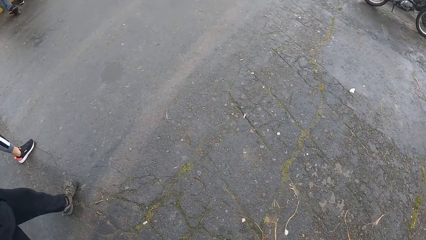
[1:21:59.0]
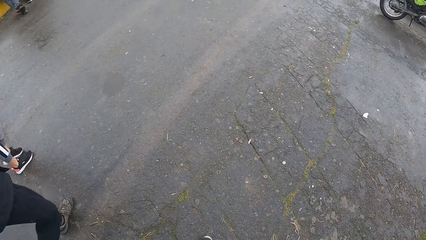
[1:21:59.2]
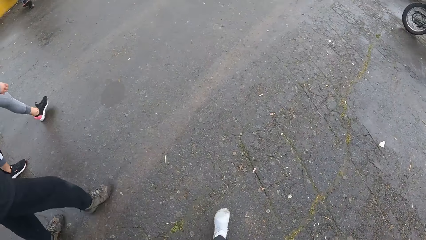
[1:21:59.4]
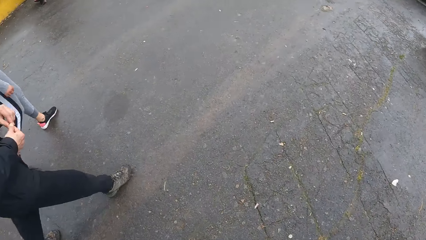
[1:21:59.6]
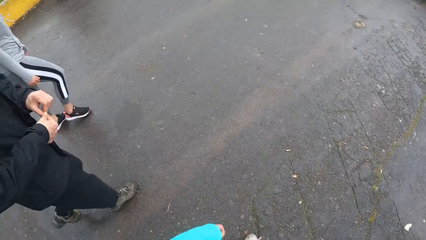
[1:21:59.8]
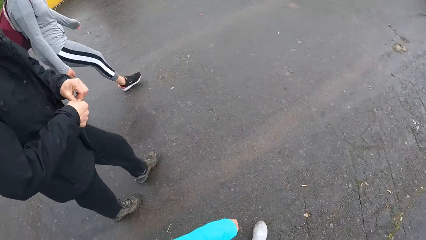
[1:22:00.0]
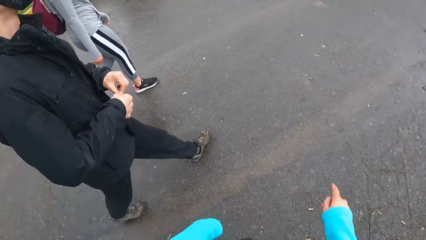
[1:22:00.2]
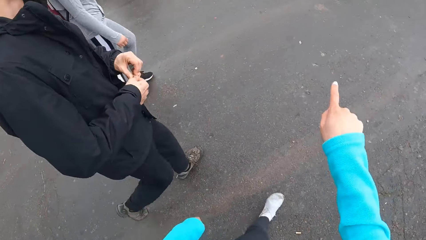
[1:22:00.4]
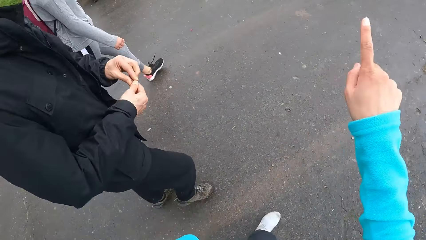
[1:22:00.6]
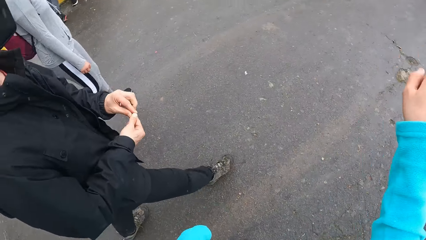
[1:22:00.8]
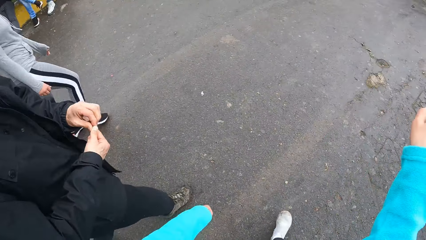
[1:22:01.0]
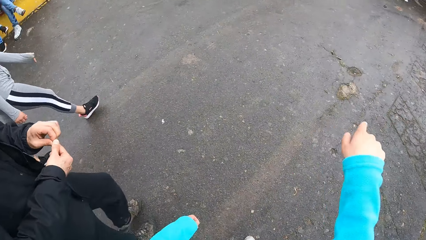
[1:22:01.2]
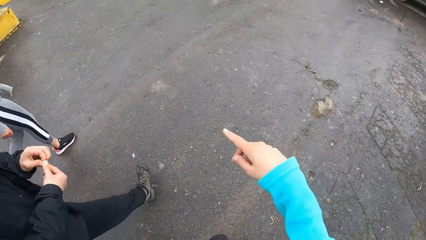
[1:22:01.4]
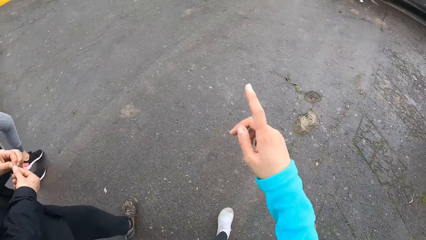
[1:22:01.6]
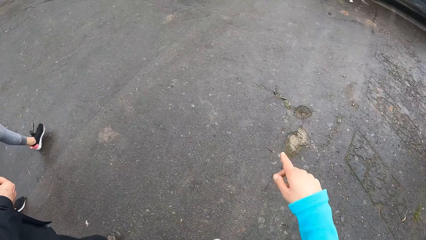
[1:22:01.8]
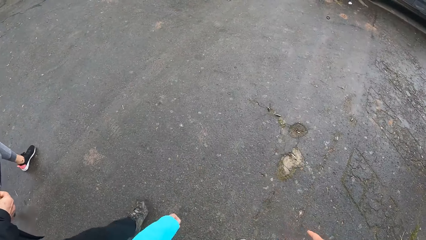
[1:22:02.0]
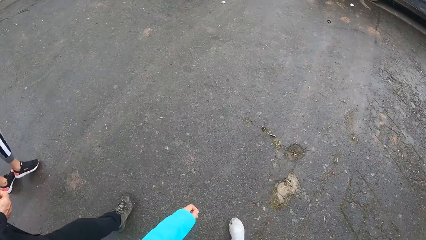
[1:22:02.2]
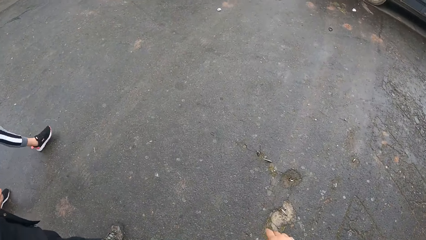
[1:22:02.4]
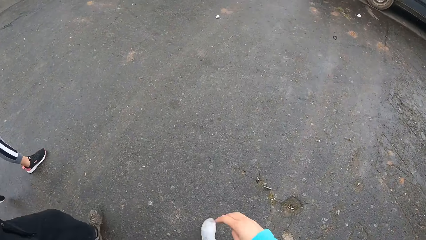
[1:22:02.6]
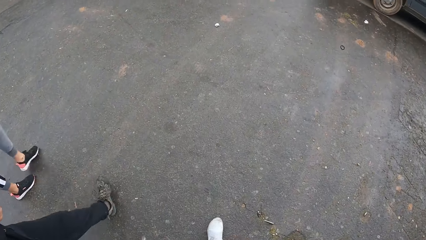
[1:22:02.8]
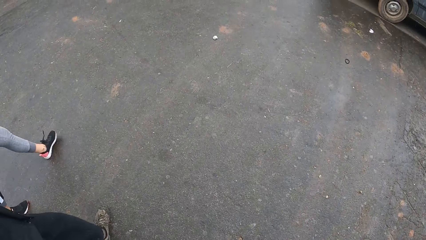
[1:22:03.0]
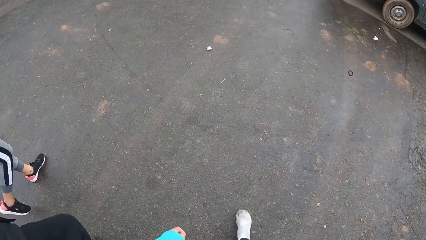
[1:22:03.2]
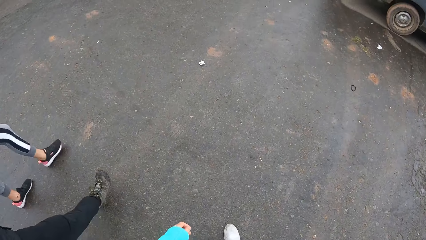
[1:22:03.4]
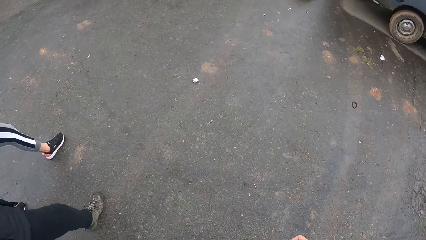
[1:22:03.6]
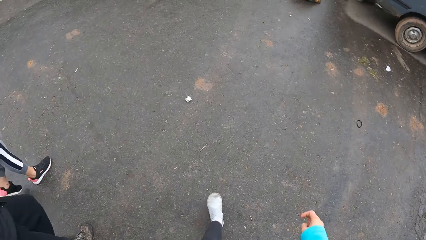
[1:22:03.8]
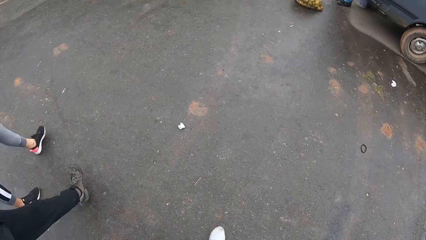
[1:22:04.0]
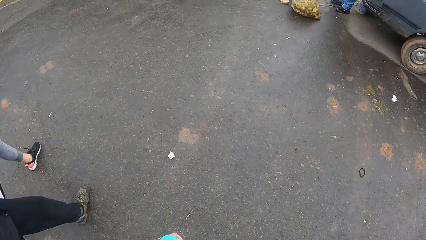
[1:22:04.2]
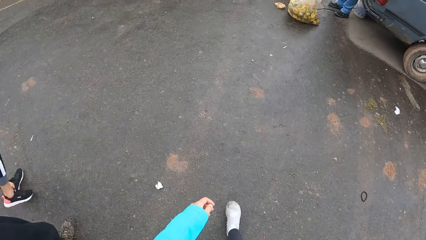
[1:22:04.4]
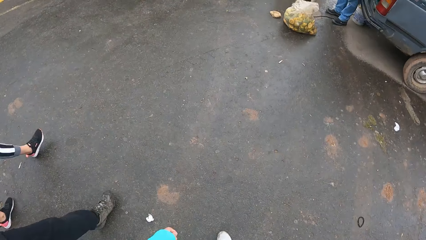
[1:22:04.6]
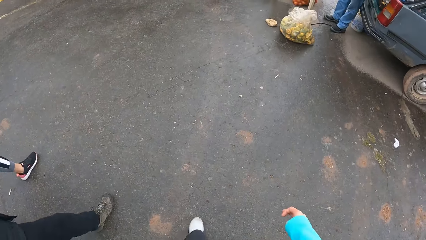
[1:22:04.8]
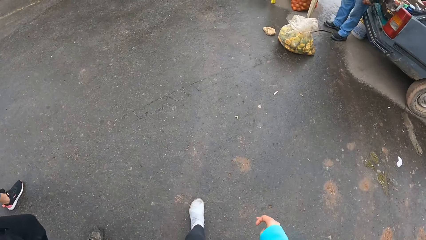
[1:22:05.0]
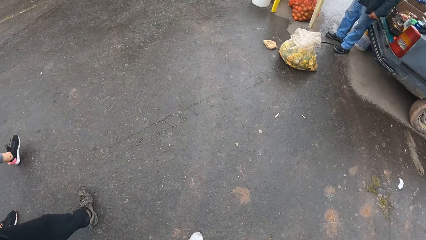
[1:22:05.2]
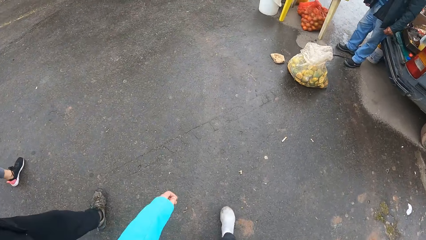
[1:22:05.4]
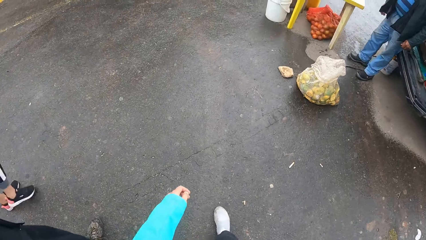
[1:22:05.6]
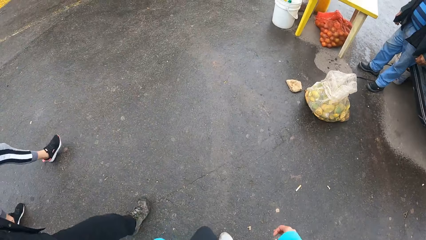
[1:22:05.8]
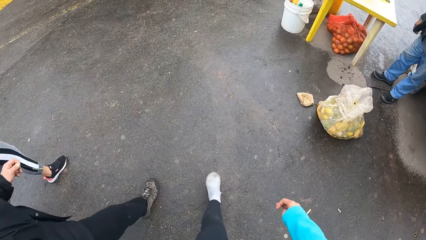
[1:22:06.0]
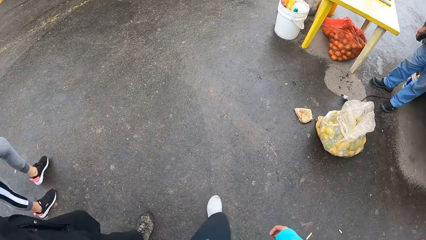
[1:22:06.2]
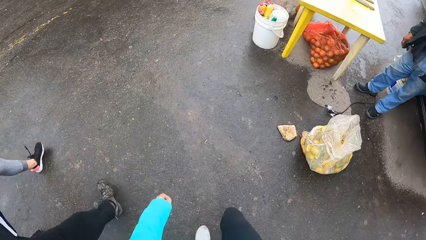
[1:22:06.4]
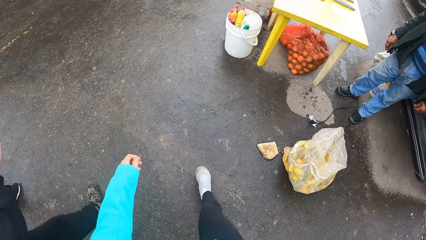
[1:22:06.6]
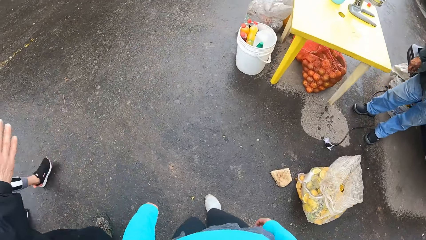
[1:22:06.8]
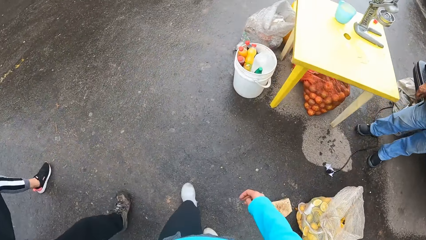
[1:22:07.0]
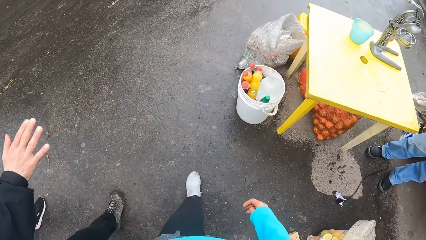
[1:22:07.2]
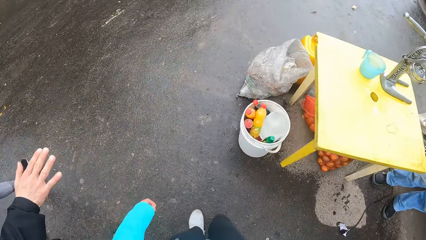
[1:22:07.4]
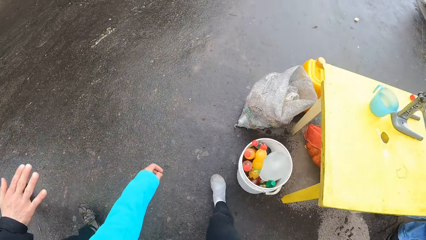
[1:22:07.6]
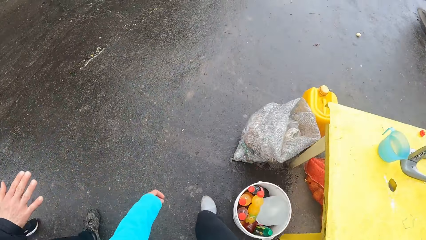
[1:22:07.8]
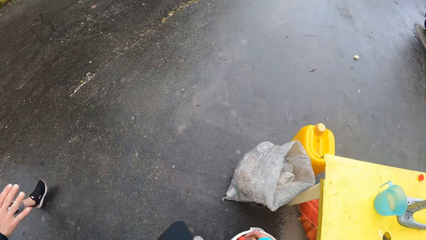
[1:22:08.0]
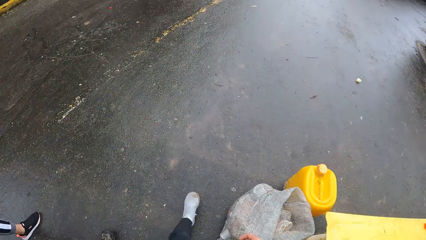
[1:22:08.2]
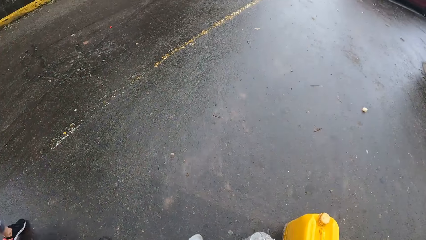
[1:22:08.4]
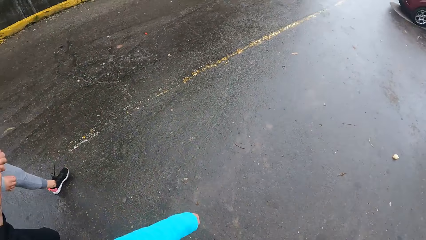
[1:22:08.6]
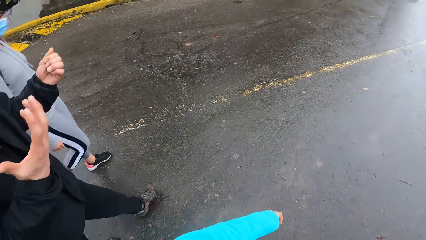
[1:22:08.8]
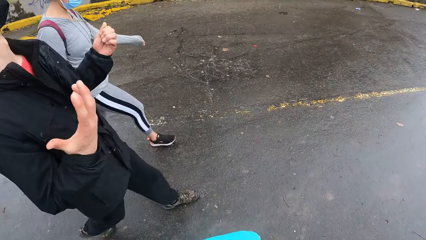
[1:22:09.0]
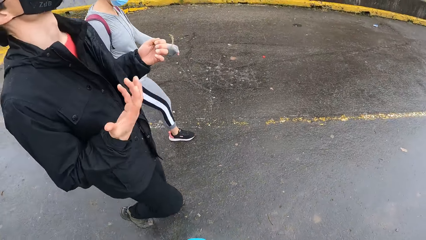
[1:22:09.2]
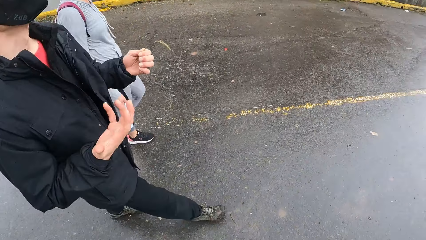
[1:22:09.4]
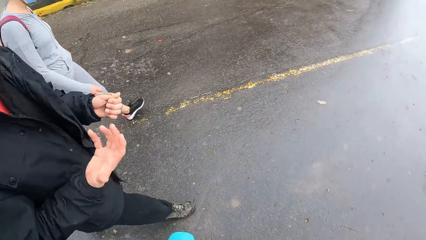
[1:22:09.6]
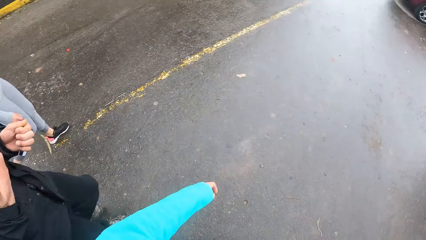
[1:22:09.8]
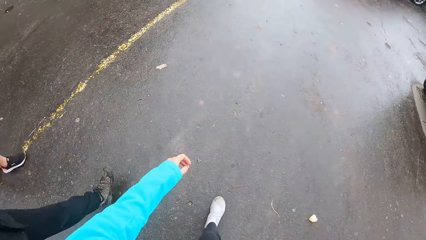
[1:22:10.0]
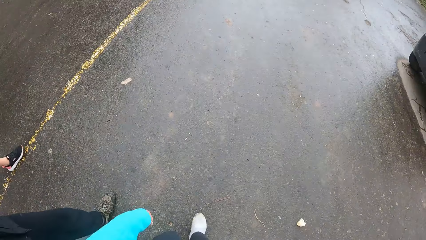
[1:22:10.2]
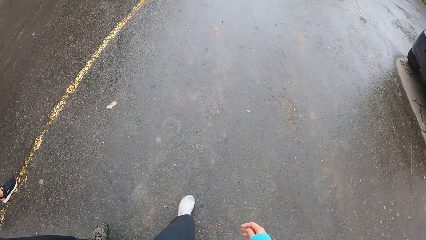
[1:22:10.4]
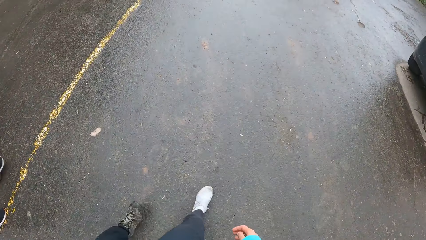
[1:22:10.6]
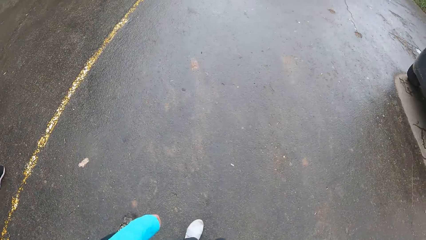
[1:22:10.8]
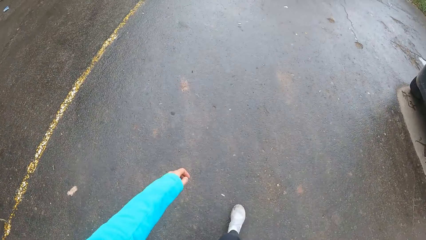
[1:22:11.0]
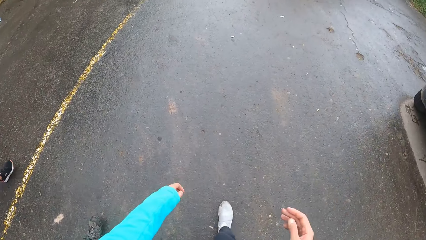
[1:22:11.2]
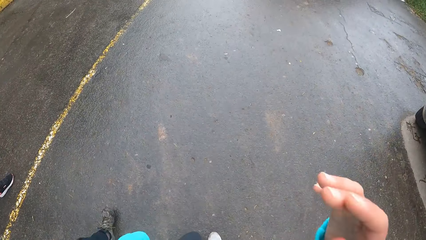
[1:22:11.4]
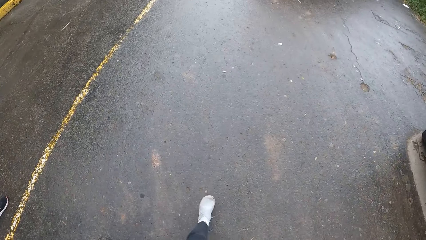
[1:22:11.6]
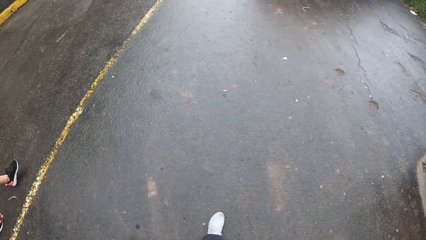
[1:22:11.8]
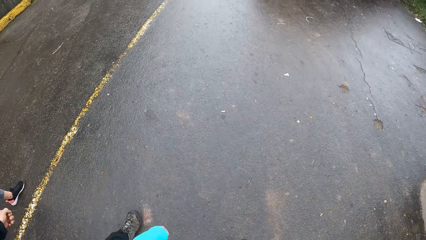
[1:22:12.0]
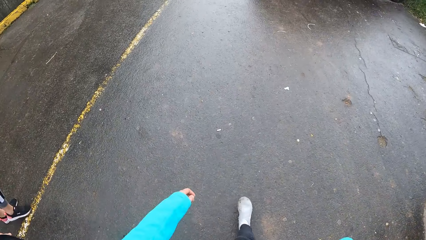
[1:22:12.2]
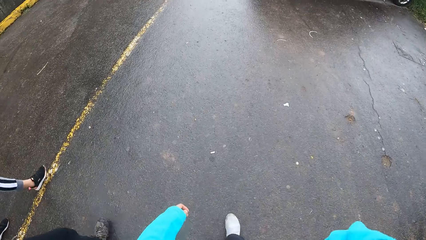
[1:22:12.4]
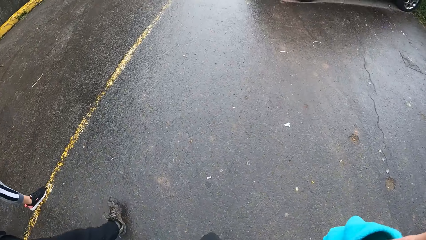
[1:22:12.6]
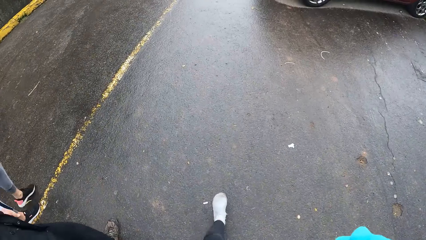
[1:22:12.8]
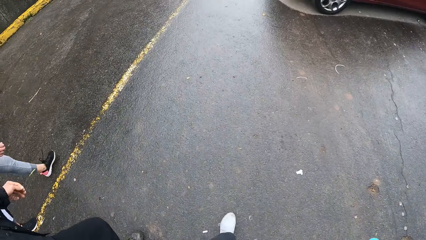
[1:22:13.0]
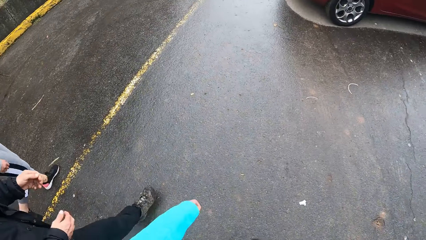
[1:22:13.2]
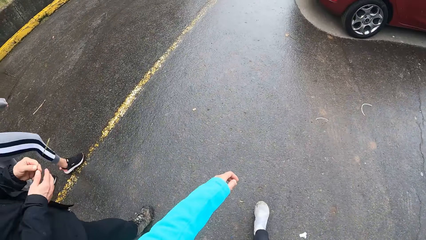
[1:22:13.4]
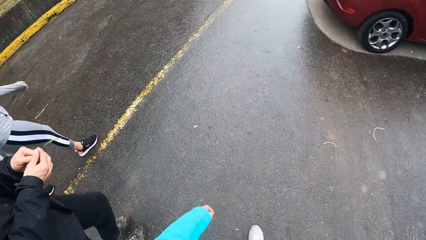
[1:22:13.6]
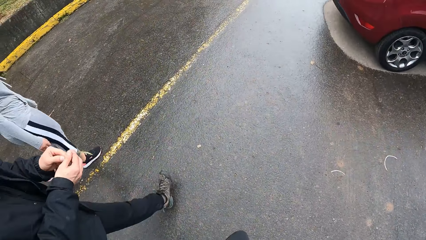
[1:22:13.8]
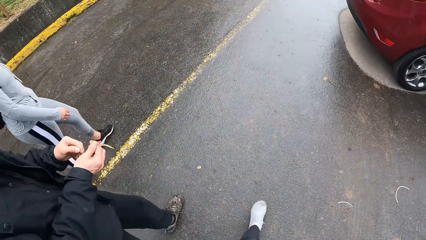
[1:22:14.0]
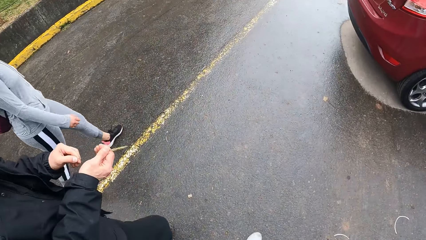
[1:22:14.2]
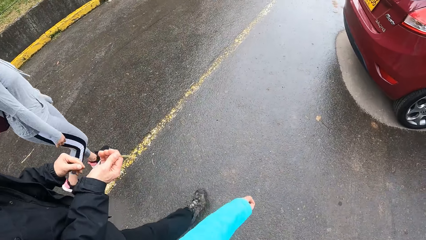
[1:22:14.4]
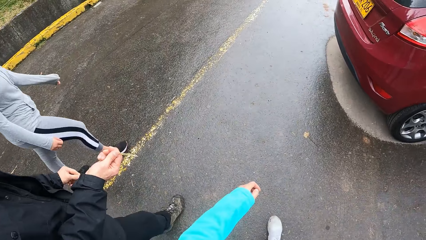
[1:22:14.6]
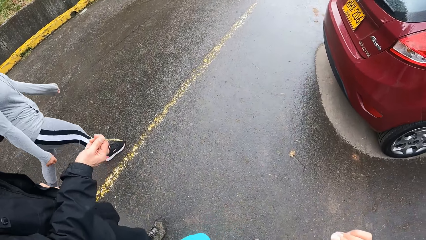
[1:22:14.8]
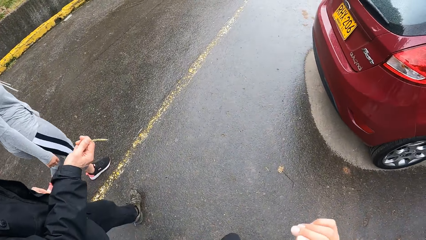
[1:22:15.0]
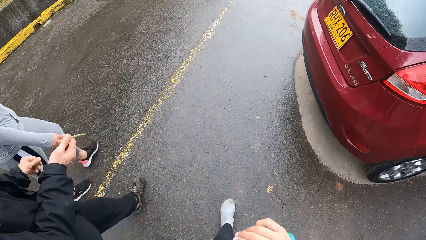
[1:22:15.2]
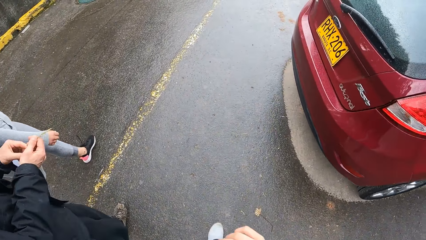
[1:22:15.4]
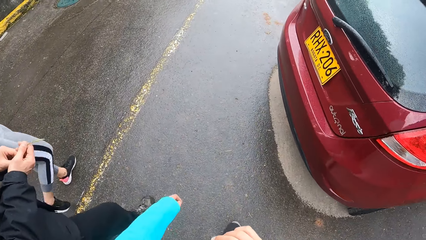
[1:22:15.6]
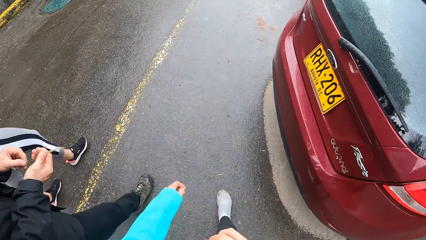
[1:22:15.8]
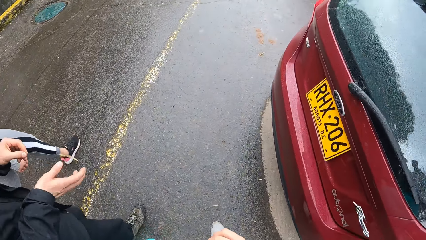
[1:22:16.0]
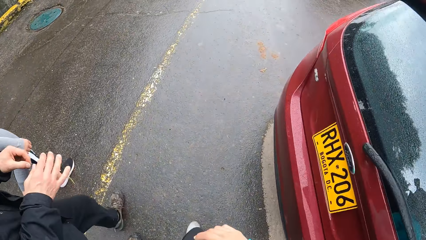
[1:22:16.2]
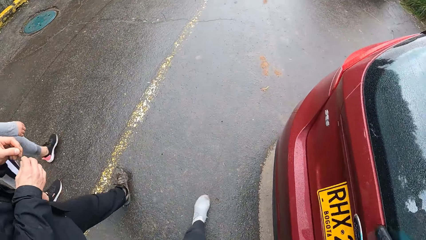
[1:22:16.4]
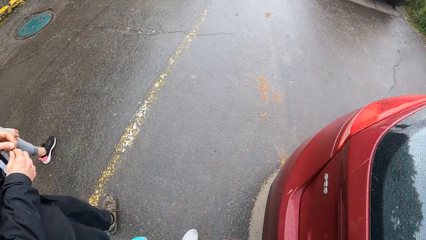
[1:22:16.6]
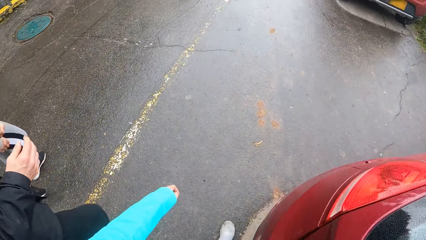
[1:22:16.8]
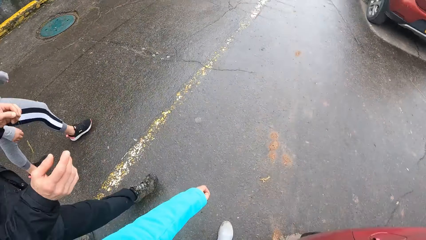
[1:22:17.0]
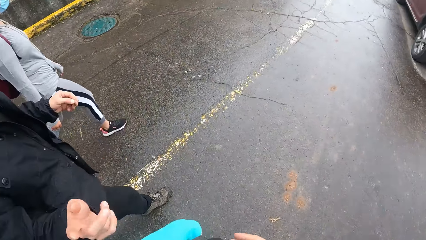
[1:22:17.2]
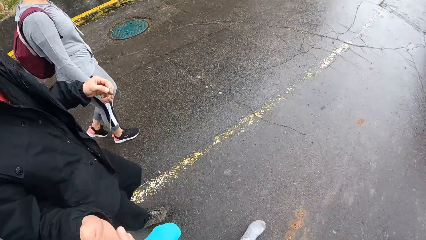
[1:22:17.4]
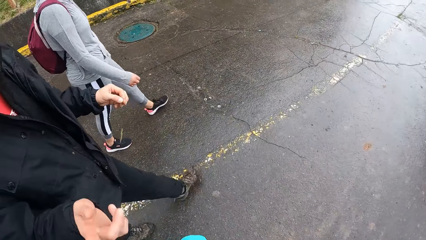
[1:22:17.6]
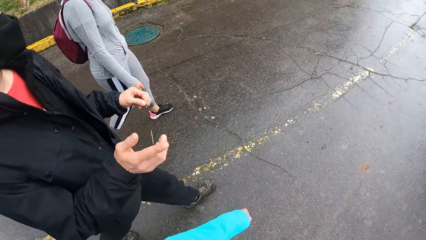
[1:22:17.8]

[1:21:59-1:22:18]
The camera wearer walks along a road. She gesticulates with her right hand. She points in front. The man gesticulates with his right hand. The camera wearer looks at a vendor alongside the road. The man looks at his fingers. The man gesticulates with both hands, and converses with the camera wearer. The camera wearer raises her right hand towards her face. She touches her head. She lowers her right hand. The man holds something. The man adjusts a leaf in his hands. The camera wearer looks at a car alongside the road. She looks at a woman.
